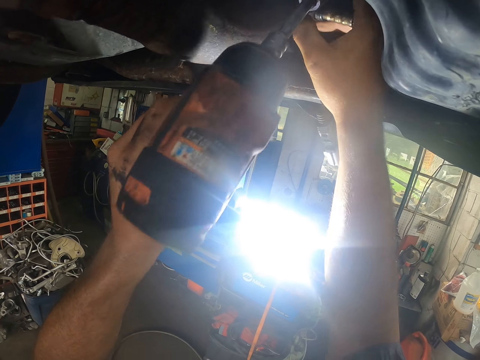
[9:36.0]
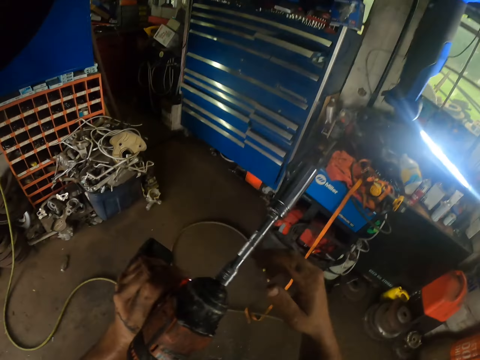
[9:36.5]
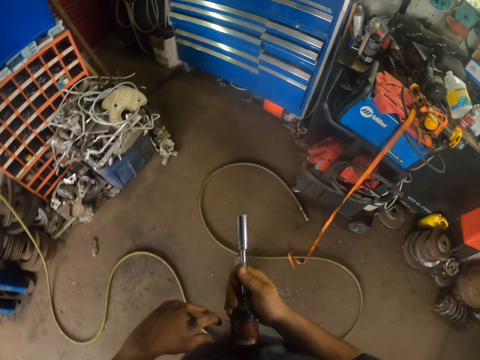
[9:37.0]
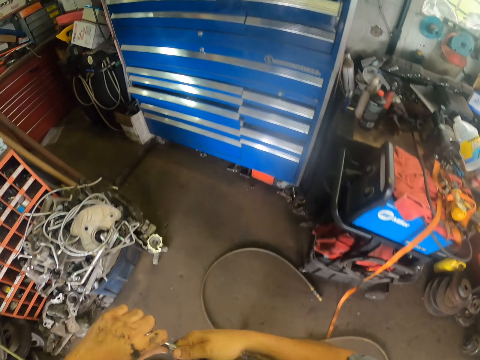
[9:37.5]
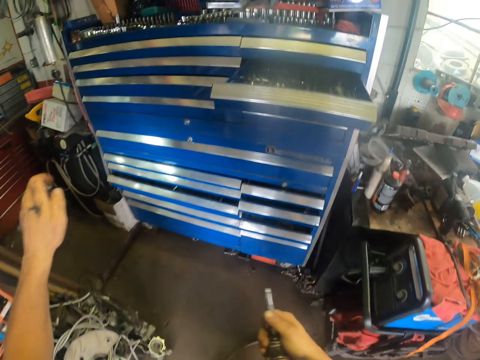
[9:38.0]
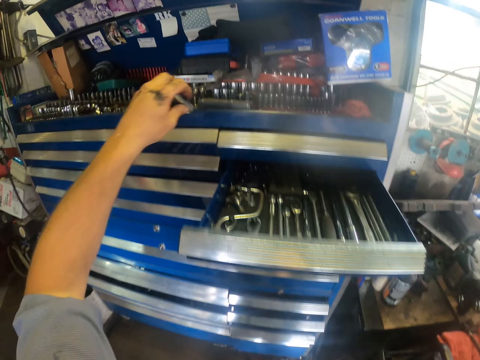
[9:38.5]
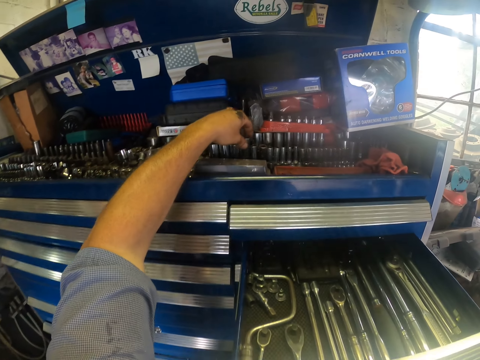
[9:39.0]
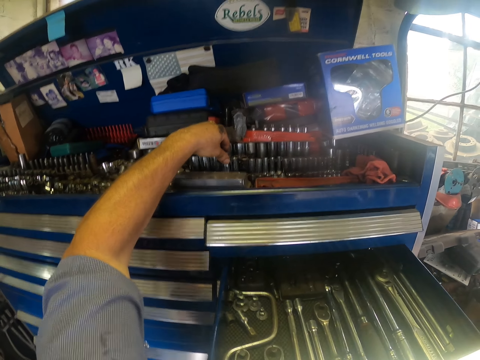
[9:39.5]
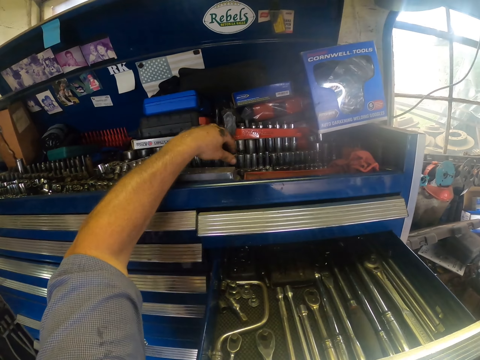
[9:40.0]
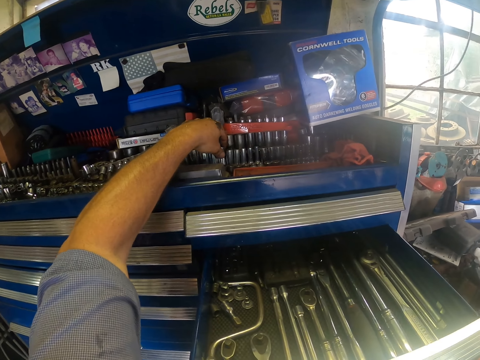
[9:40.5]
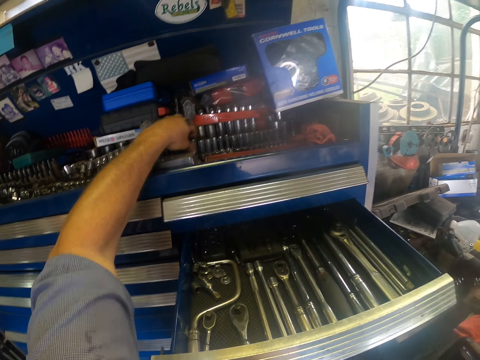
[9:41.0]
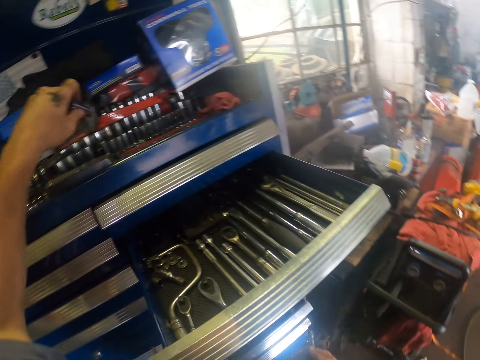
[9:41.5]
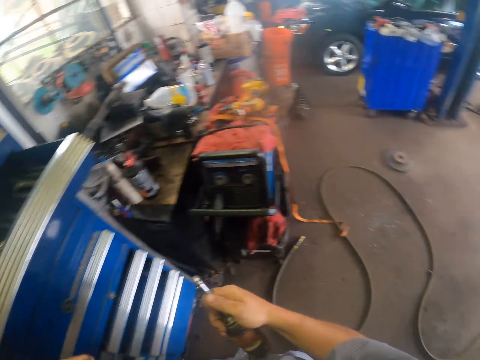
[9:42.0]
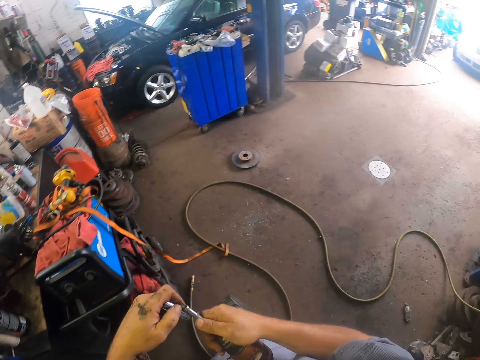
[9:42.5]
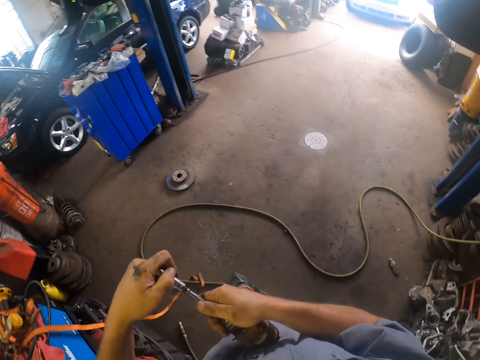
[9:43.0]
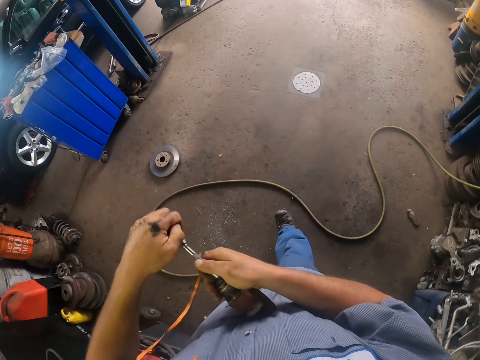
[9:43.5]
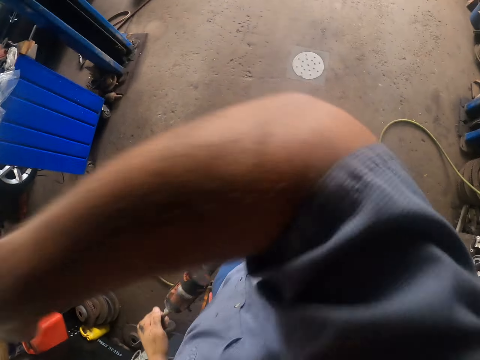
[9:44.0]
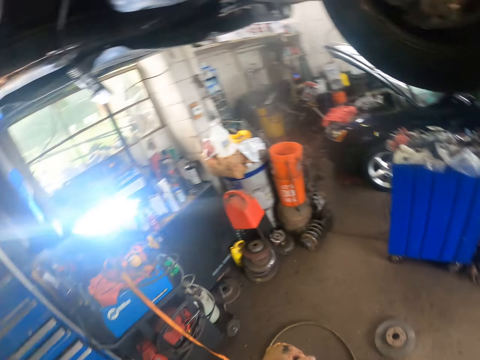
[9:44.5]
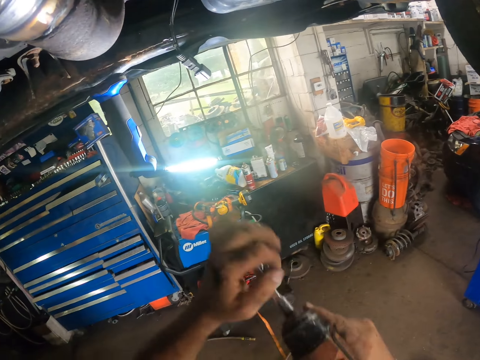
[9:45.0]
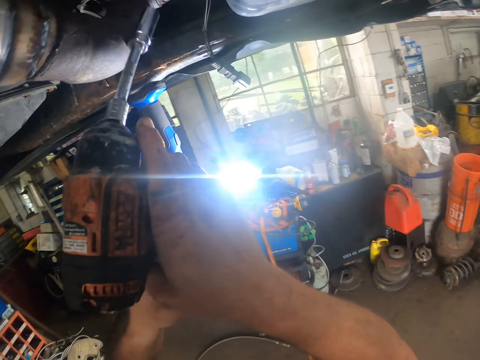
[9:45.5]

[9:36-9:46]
The camera wearer loosens a drill bit on a drill. They put the drill bit on a drawer. They pick the drill bit on the drawer. They fix the drill bit on the drill.

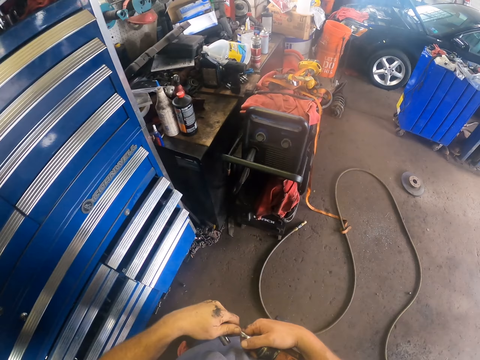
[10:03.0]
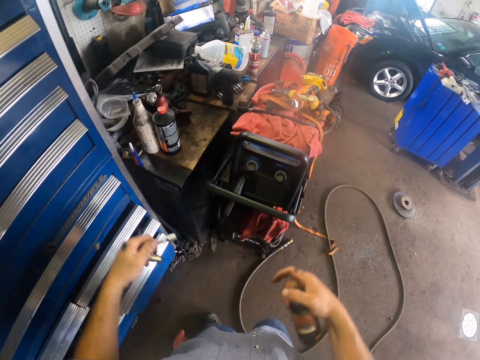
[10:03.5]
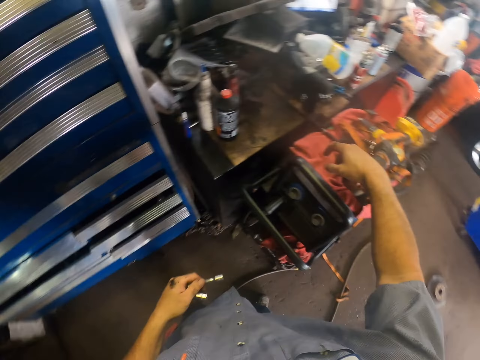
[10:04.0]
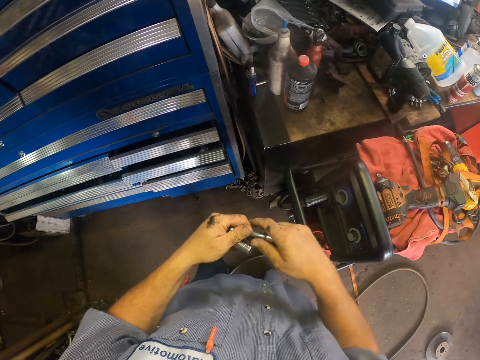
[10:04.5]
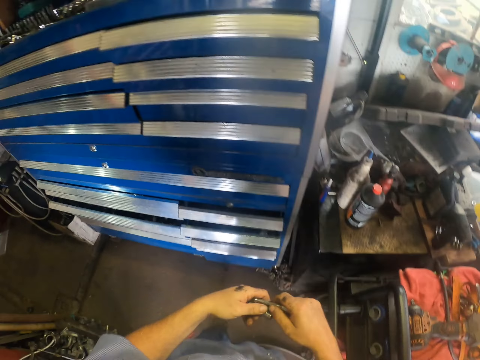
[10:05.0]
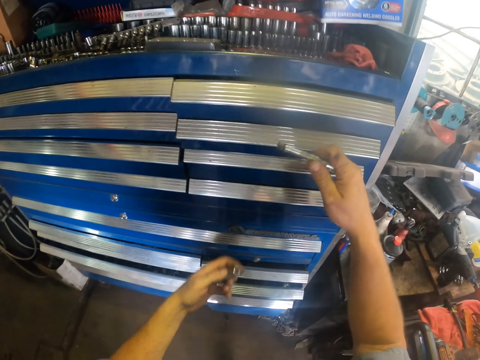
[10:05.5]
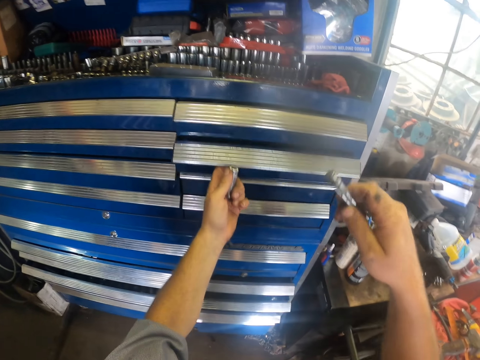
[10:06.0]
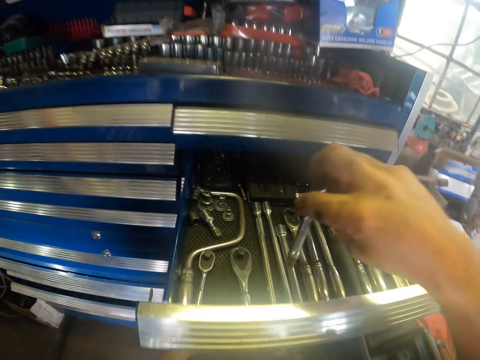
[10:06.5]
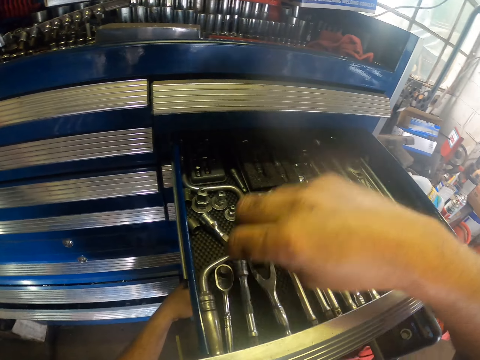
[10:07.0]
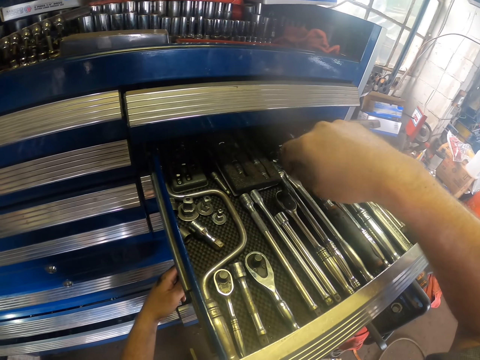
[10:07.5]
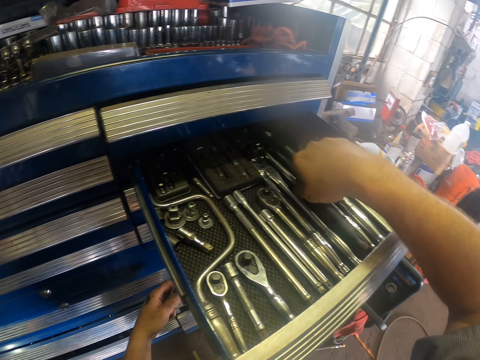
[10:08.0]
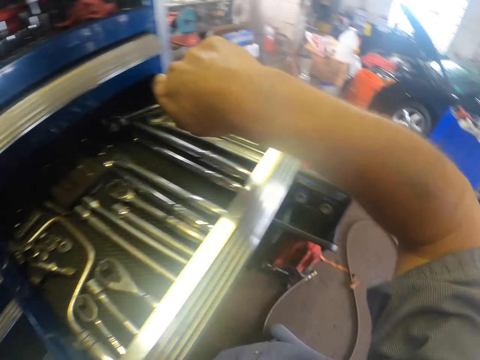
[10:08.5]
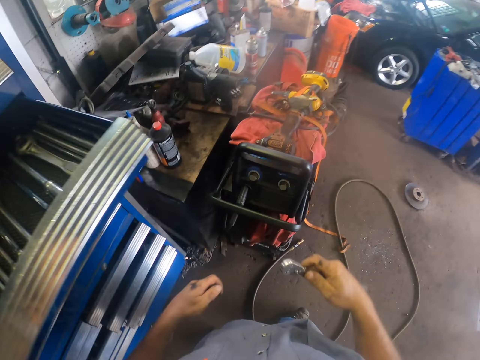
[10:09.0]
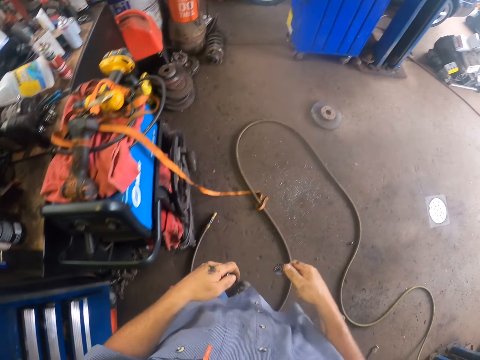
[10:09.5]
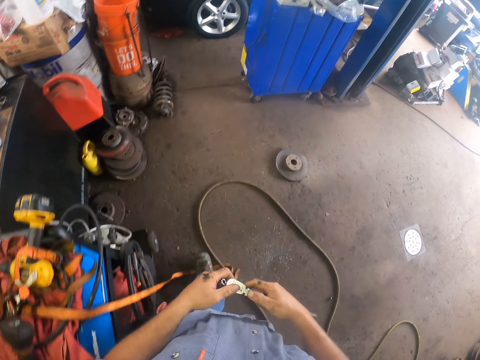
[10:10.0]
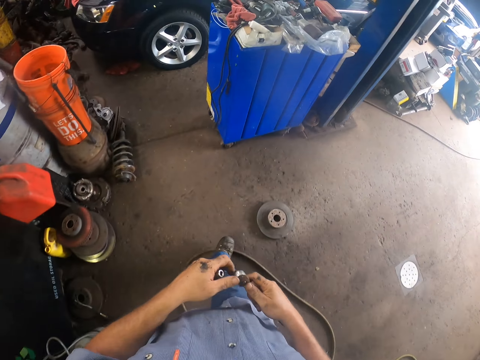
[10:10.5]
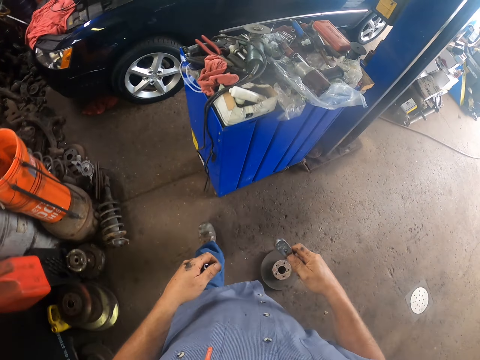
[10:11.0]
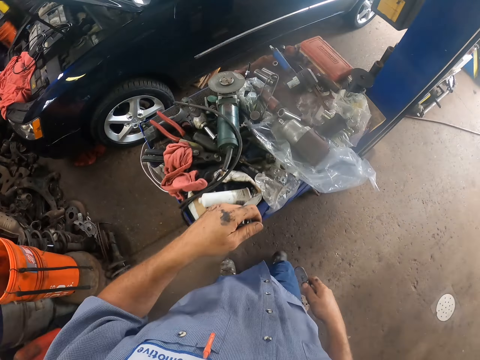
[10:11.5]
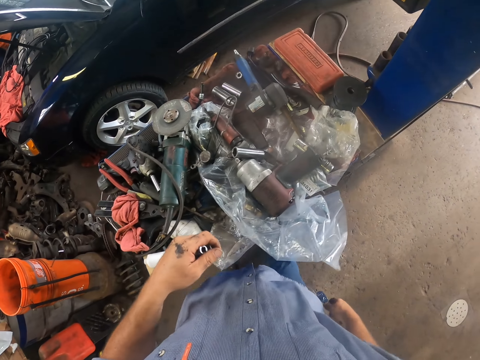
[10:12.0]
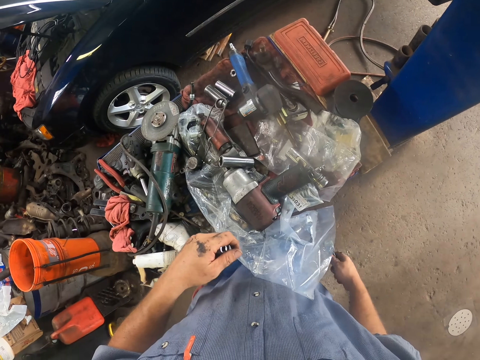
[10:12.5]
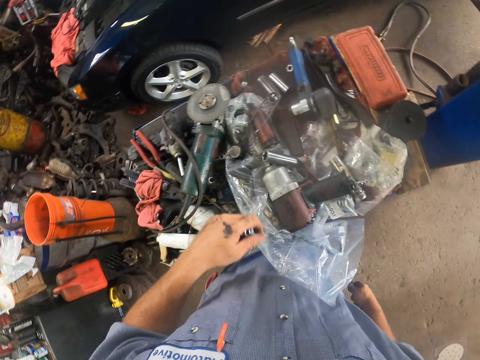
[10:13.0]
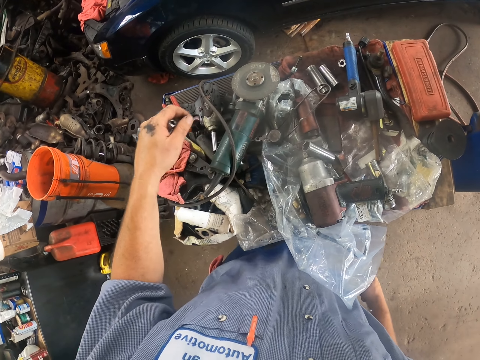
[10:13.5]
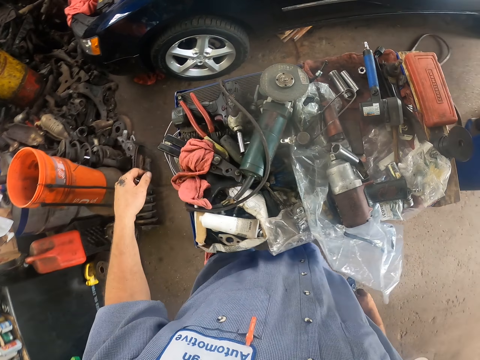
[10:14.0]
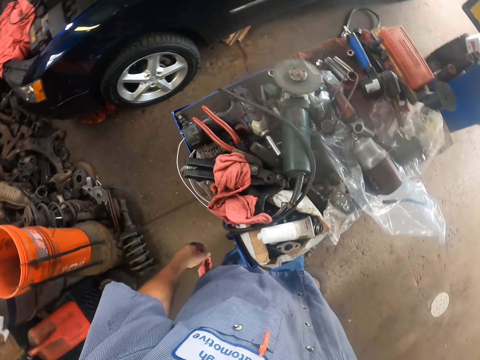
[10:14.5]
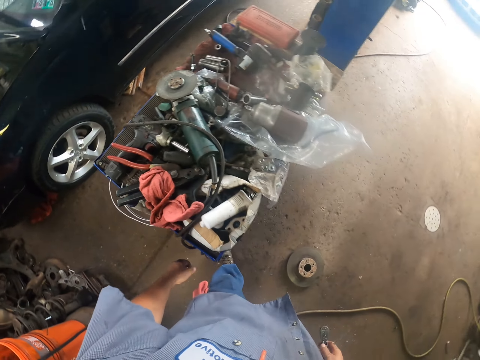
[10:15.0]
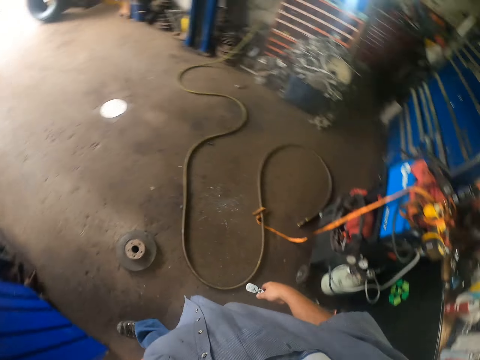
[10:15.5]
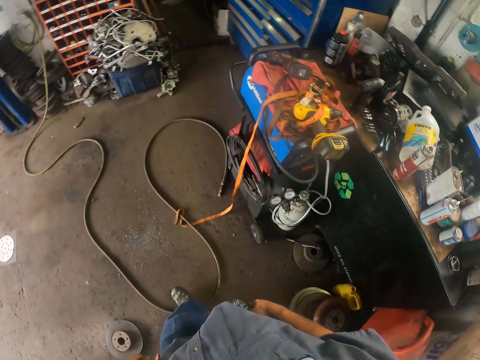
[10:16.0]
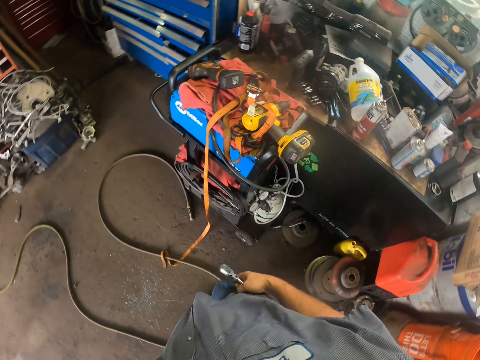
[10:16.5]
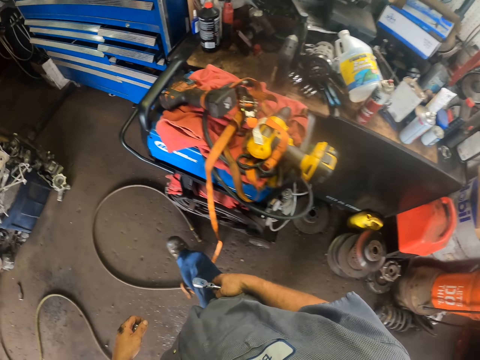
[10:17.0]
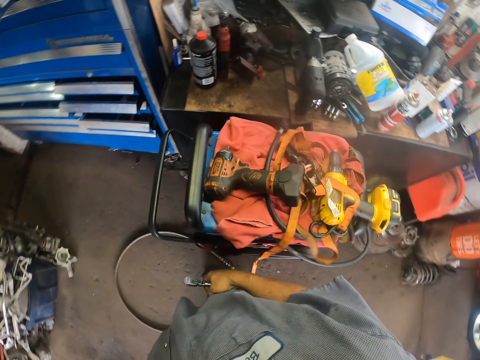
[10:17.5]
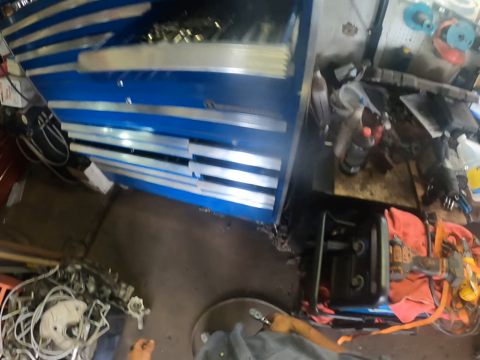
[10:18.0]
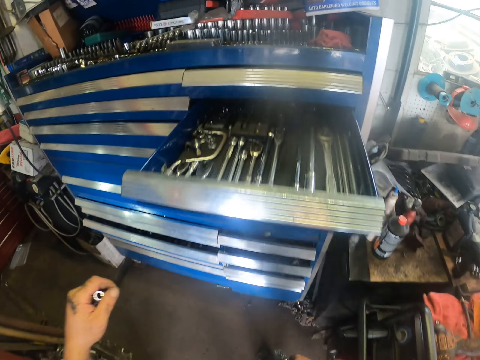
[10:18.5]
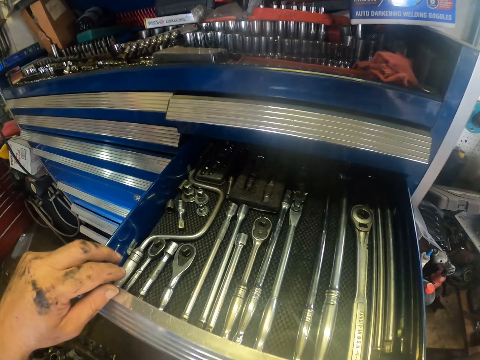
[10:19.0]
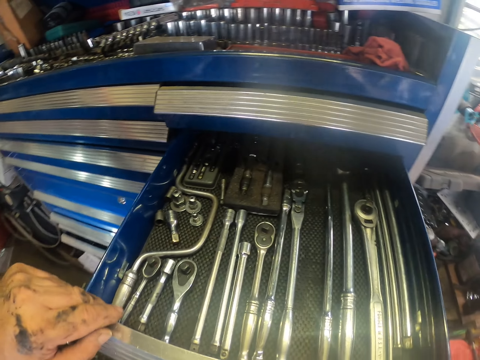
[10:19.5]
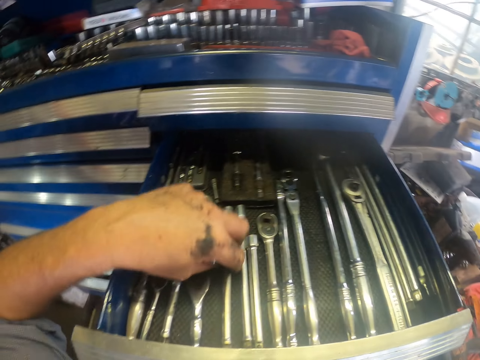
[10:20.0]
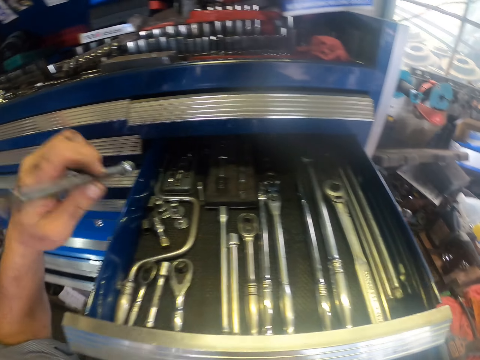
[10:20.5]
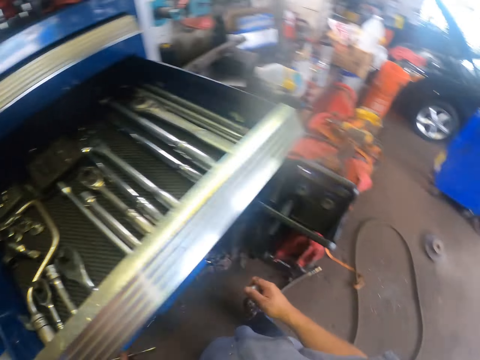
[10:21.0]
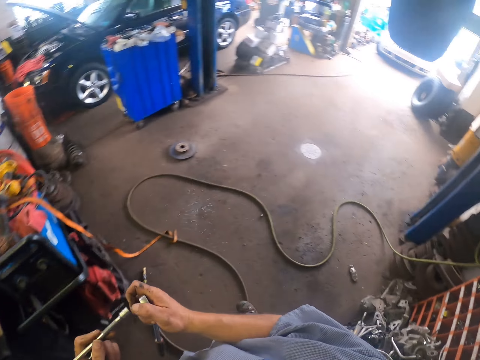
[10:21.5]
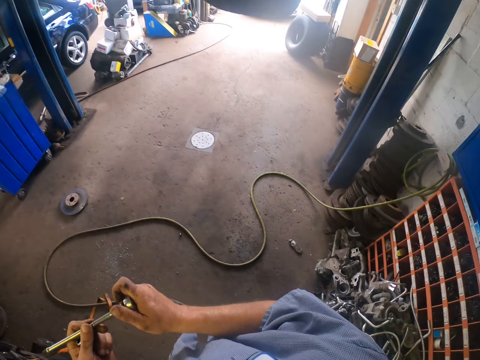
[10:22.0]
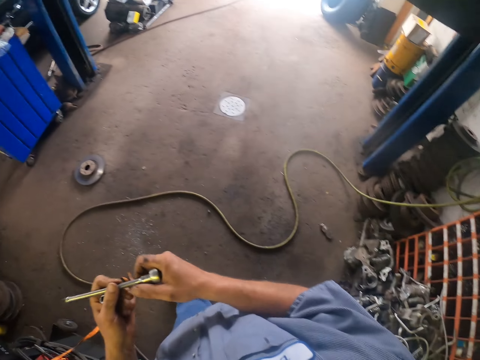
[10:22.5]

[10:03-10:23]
The camera wearer removes something. They put a drill on the generator. They open a drawer. They put a drill bit on the drawer. They pick a wrench in the drawer. They walk around. They look for something from the drawer. They pick the drill bit in the drawer.
